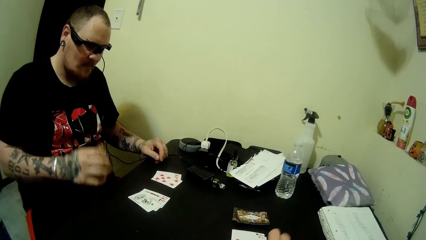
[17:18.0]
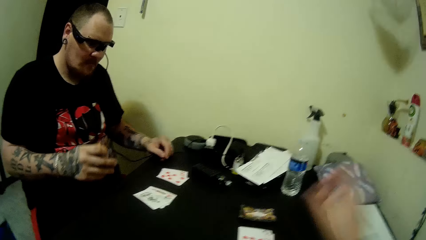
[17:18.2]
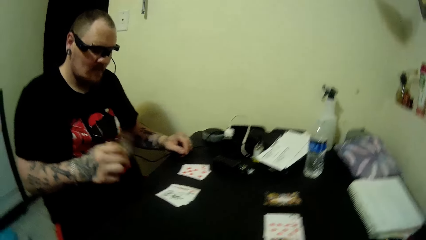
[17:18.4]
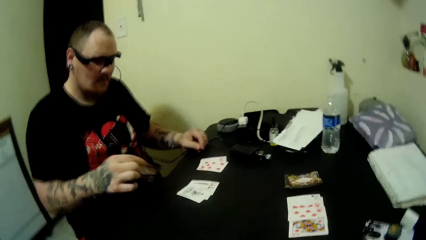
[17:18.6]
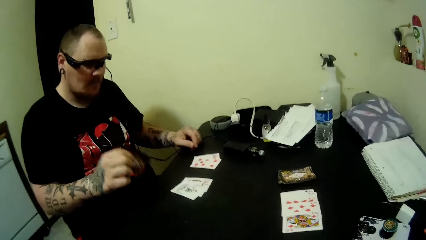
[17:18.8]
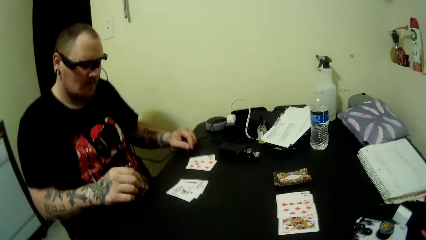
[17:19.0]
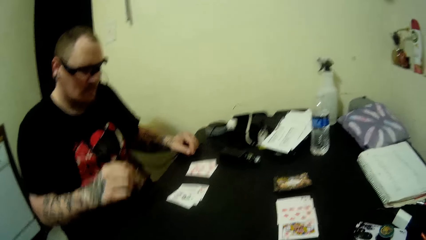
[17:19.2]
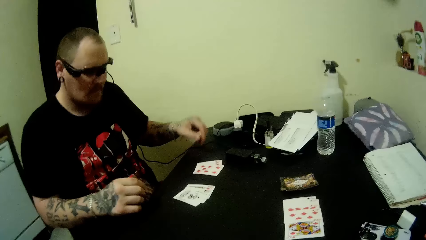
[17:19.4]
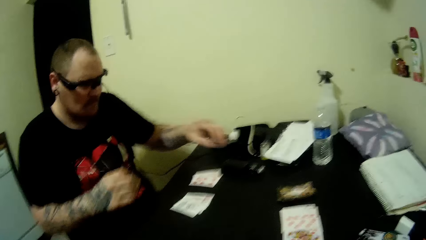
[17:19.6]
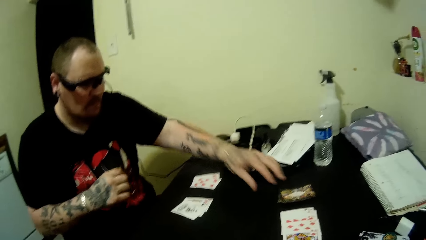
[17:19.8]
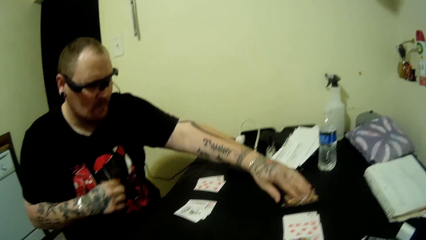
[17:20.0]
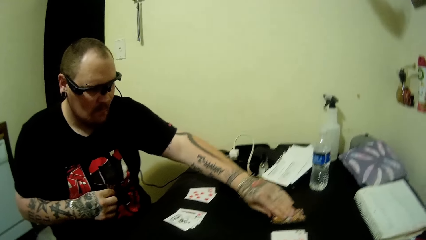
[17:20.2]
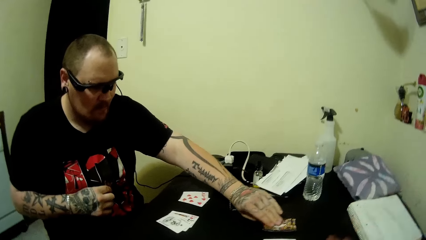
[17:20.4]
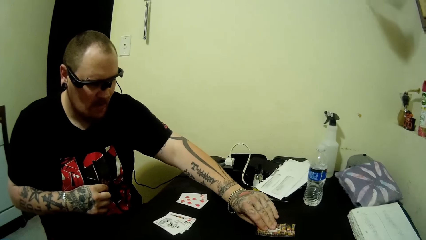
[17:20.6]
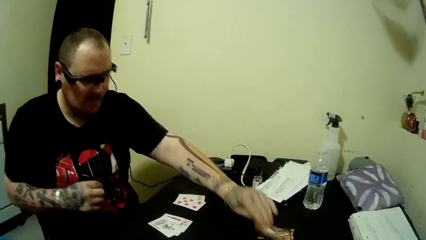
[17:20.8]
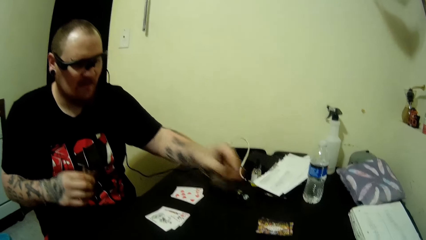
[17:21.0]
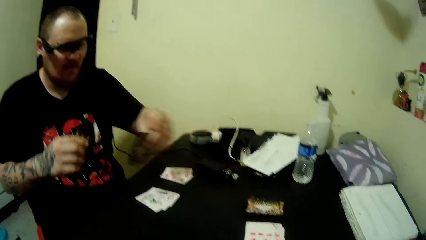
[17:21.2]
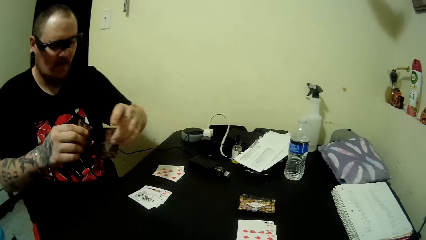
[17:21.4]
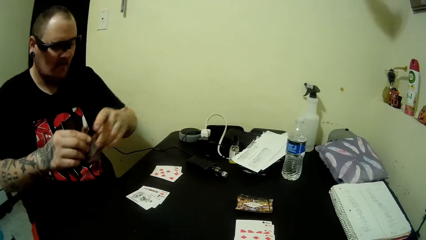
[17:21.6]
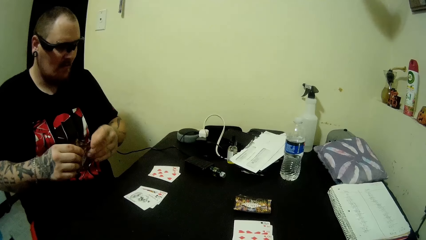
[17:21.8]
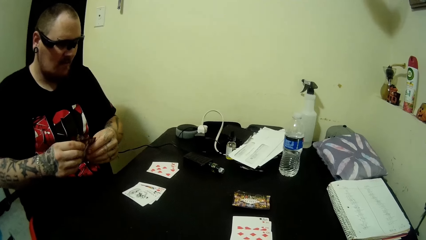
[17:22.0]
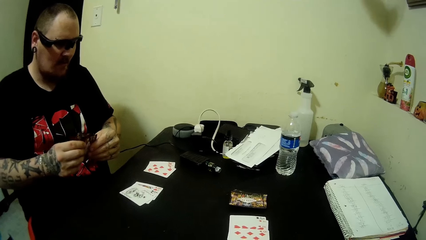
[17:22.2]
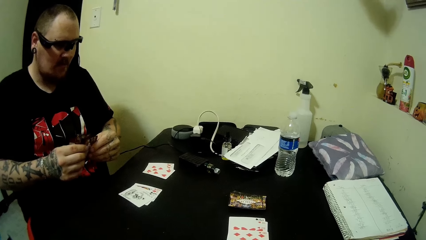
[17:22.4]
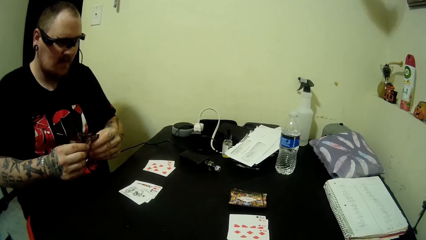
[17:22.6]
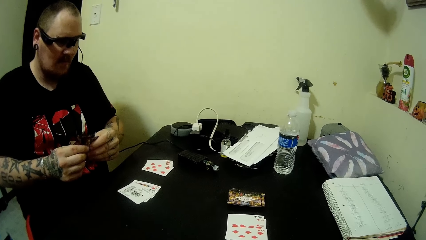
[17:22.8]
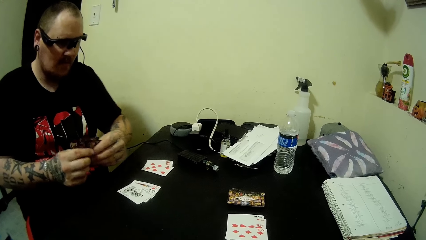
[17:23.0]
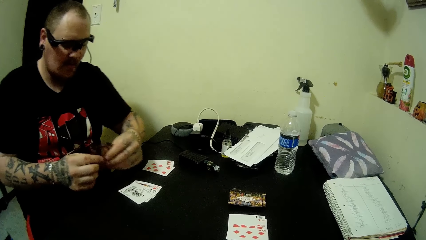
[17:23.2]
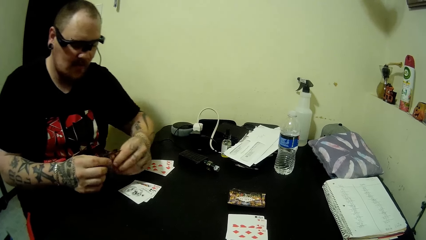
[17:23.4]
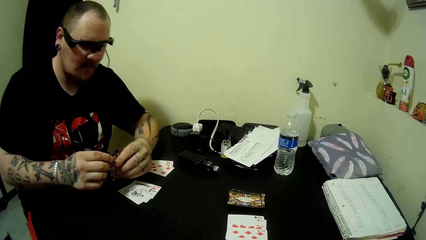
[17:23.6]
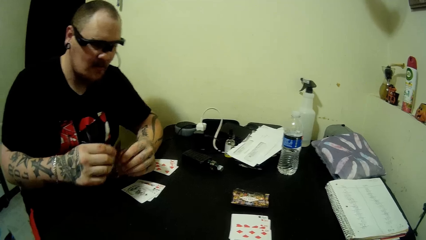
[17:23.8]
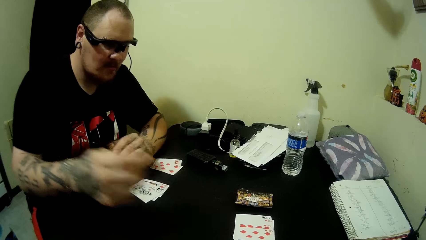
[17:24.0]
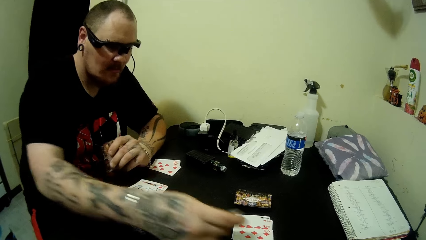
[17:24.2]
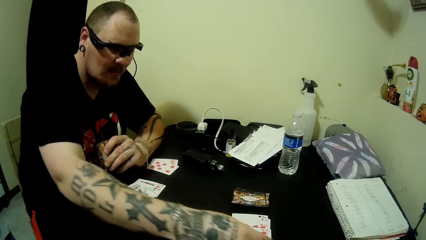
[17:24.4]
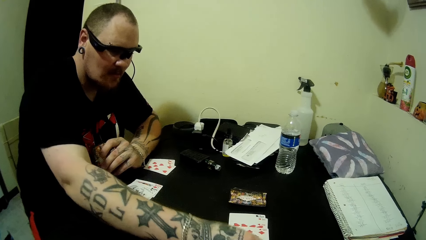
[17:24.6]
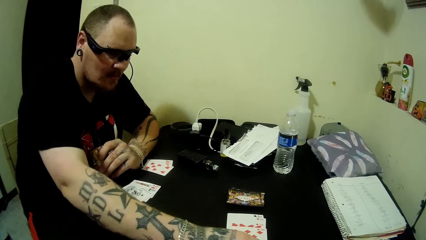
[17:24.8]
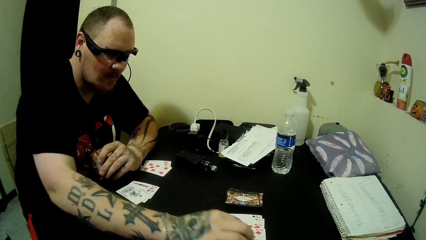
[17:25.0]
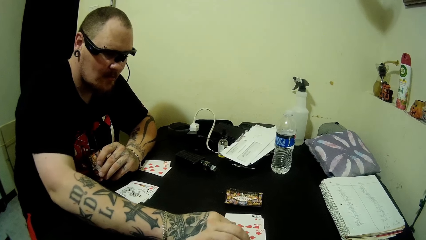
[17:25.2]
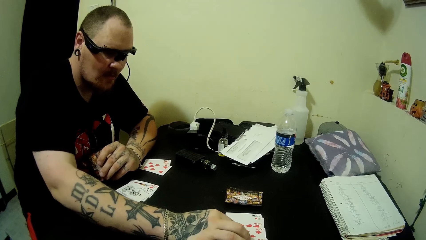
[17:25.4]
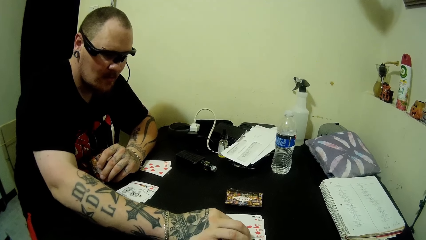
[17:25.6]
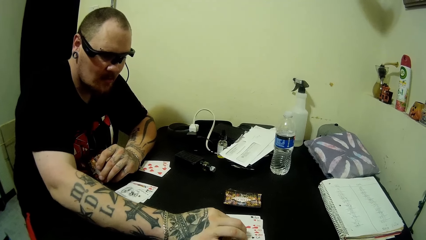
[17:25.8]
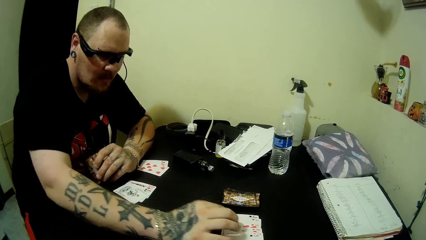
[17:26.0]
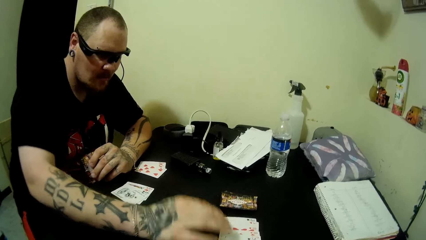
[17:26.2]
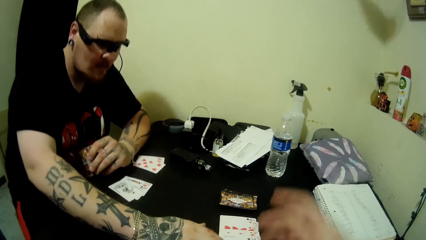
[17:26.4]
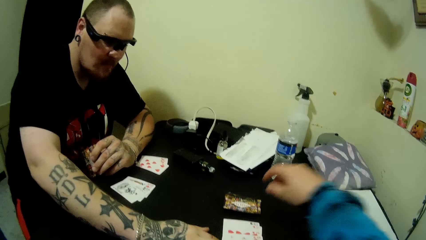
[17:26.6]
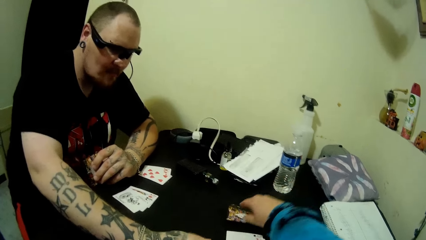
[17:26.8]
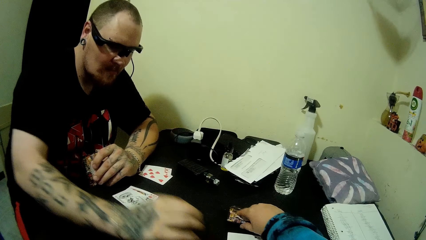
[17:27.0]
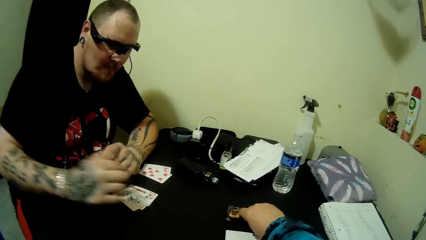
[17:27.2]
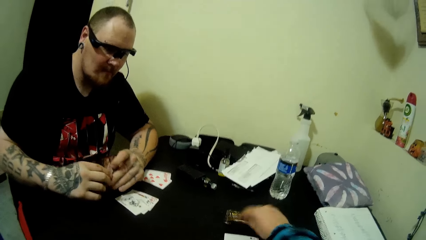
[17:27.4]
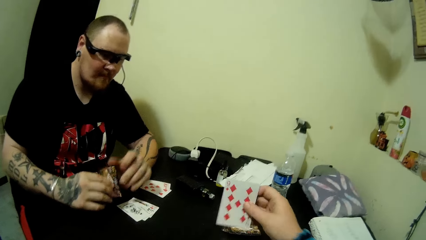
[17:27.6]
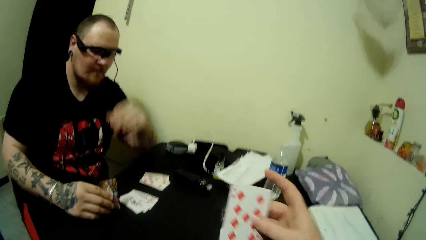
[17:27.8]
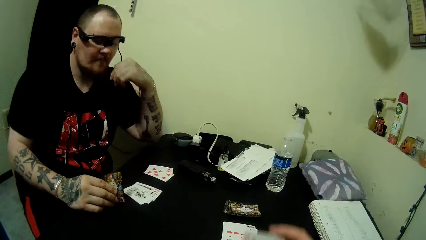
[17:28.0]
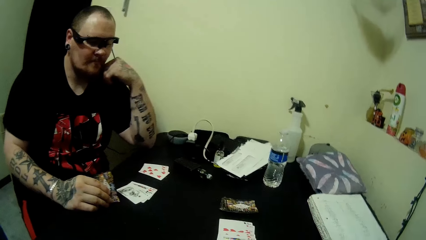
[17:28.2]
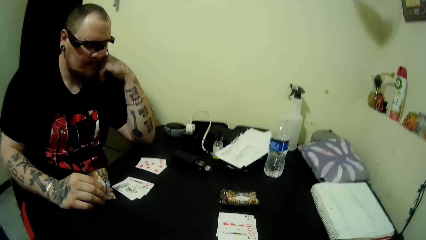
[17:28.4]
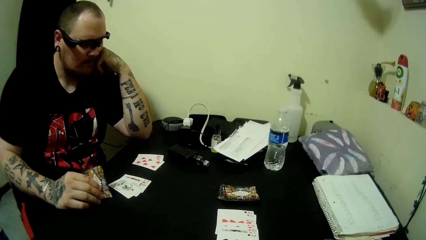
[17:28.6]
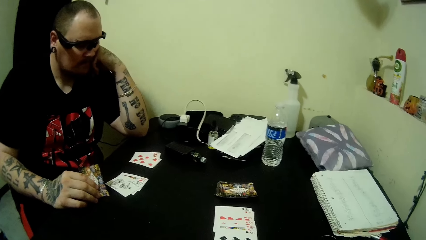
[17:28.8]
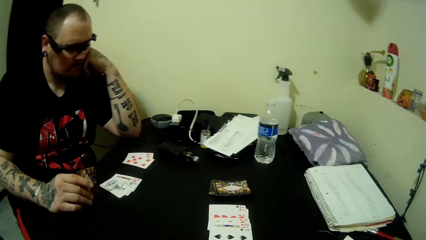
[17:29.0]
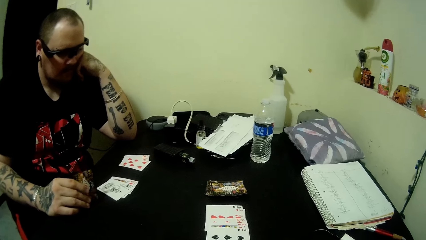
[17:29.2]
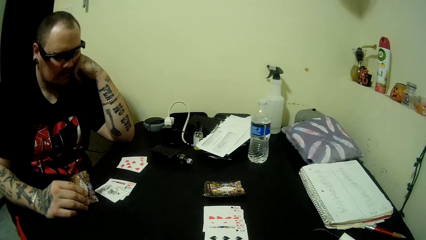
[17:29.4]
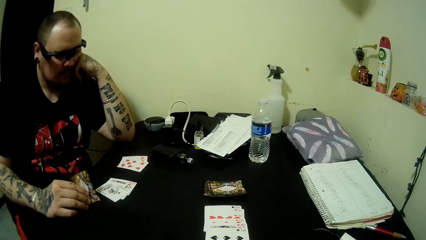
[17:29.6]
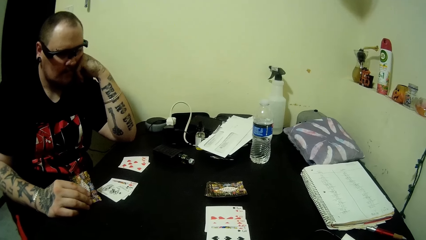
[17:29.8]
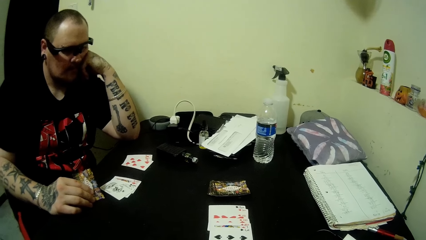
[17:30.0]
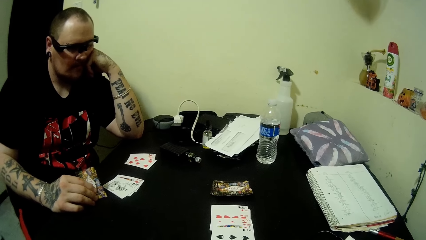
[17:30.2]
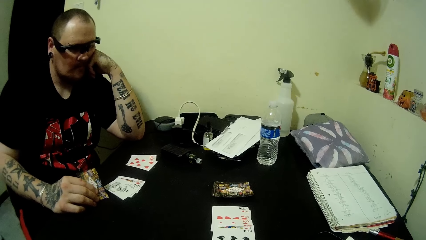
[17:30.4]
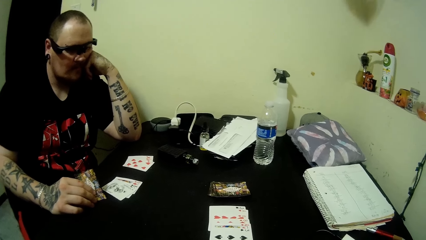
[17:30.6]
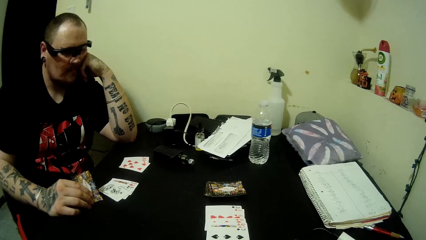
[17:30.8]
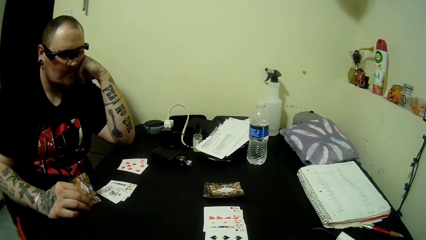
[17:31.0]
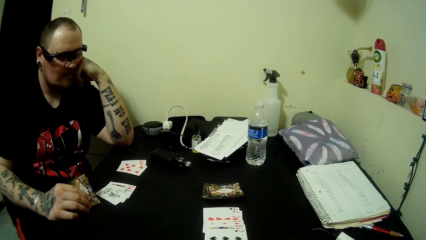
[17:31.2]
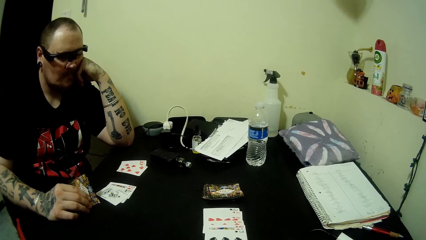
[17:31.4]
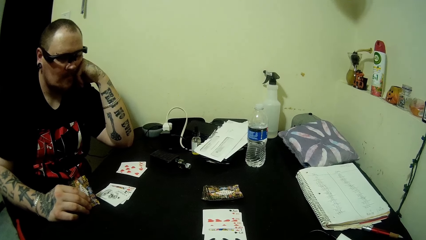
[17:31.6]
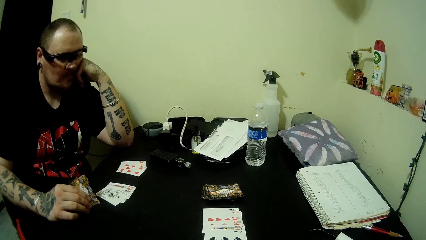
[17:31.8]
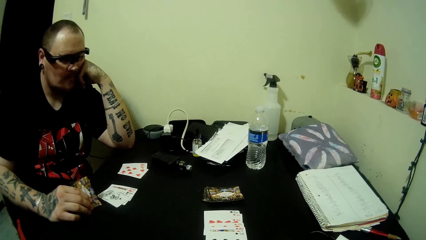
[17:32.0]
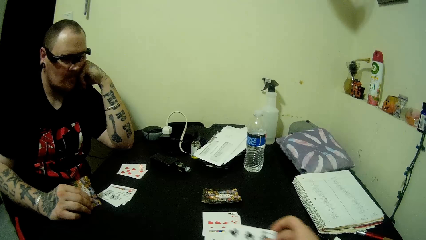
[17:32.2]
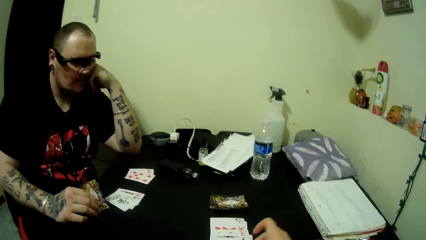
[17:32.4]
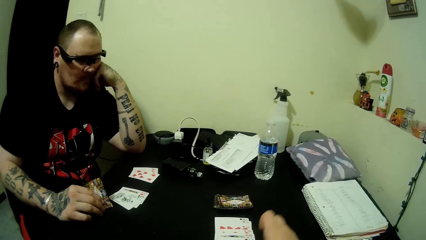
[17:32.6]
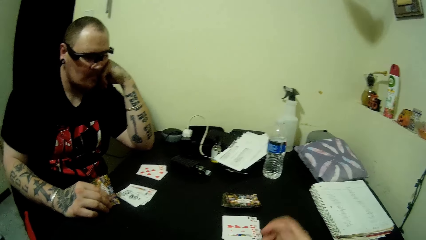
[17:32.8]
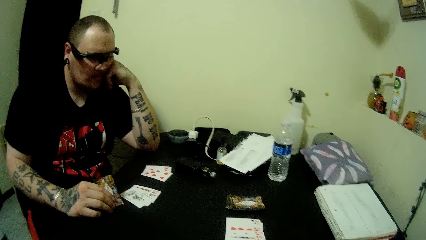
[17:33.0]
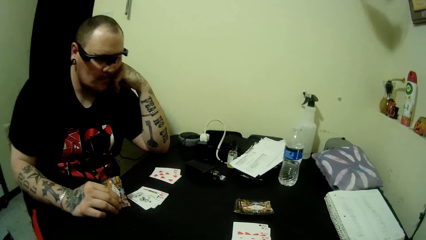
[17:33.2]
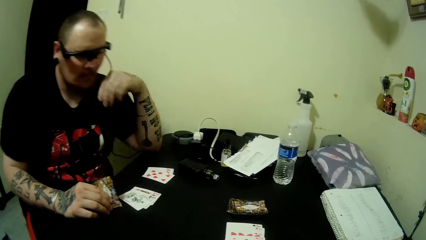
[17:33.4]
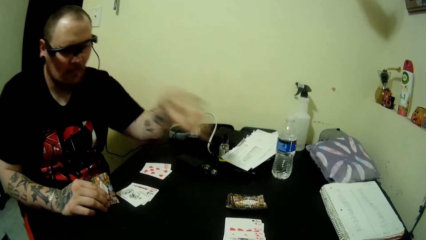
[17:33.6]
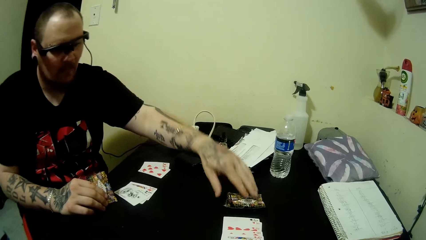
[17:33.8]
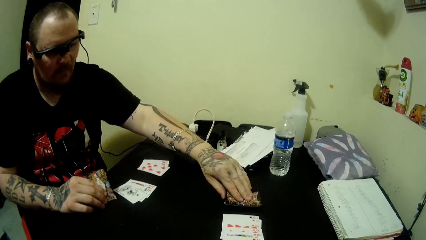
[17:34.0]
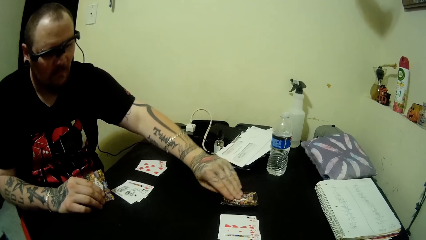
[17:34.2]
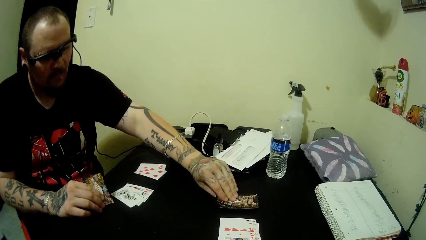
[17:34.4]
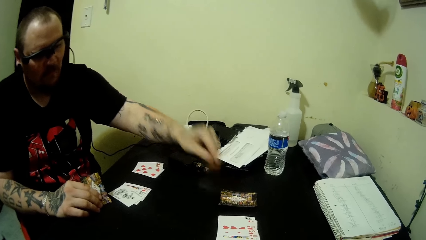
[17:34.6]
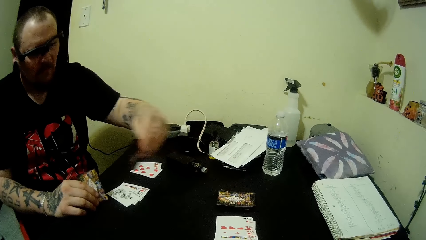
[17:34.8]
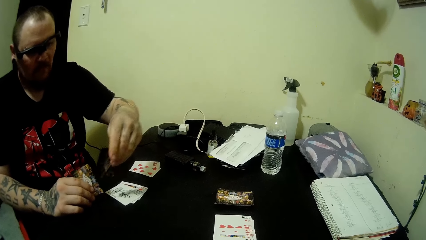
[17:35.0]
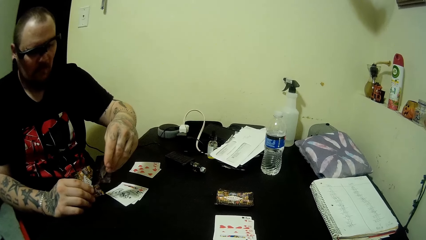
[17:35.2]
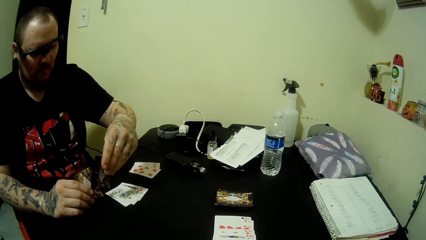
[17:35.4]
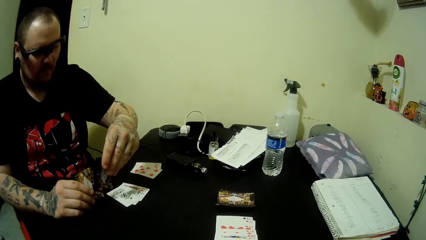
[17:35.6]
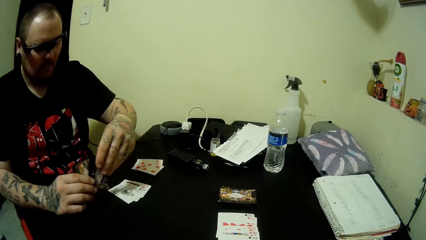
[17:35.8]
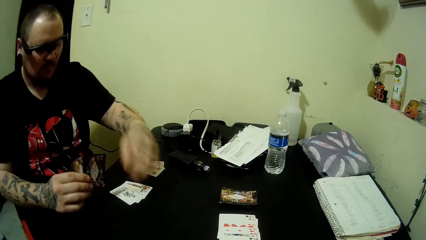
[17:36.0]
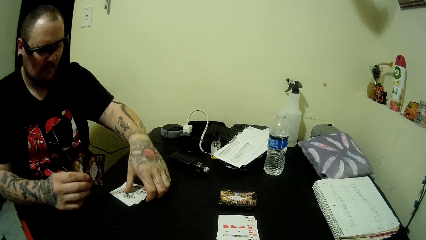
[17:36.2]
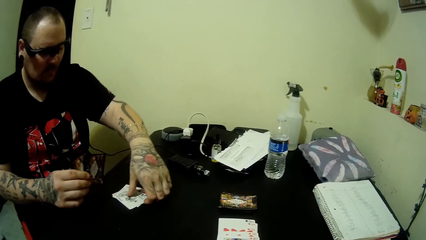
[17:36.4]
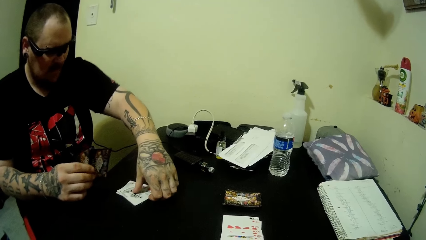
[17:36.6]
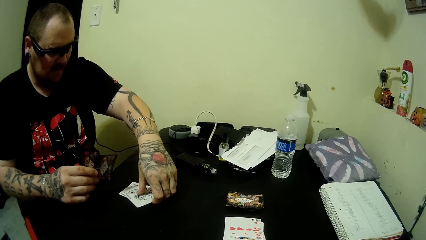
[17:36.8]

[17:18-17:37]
The camera wearer puts down the play card. A man picks a card on the table with his left hand. The man drops a card on the table. The camera wearer picks a card on the table with his right hand. He drops a card on the table. The man picks a card on the table with his left hand.
